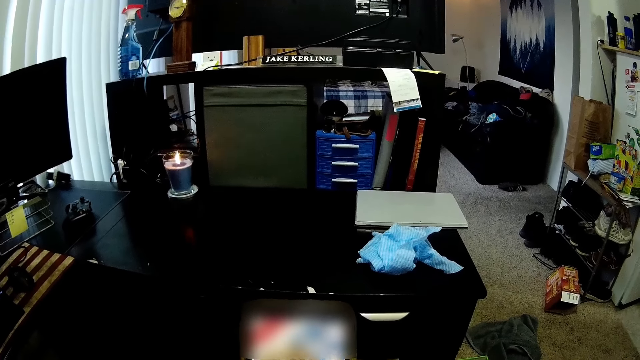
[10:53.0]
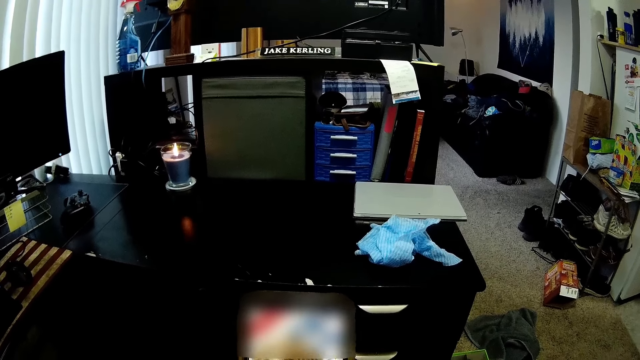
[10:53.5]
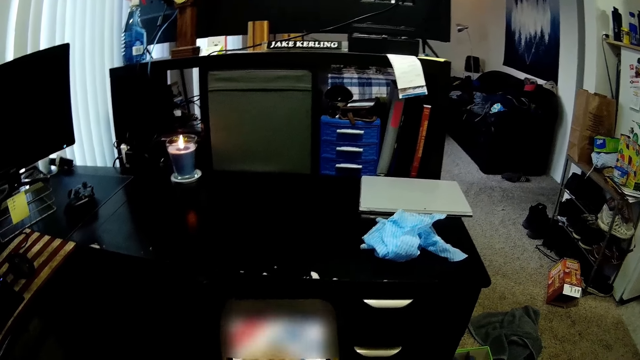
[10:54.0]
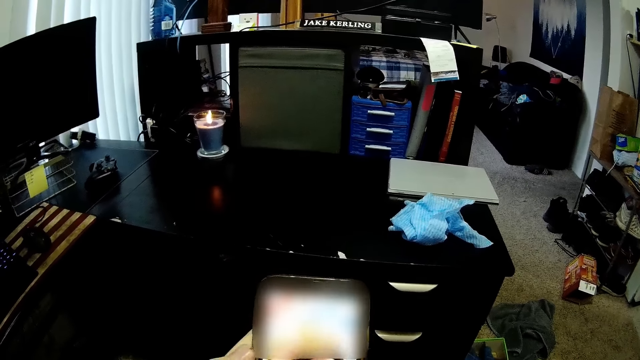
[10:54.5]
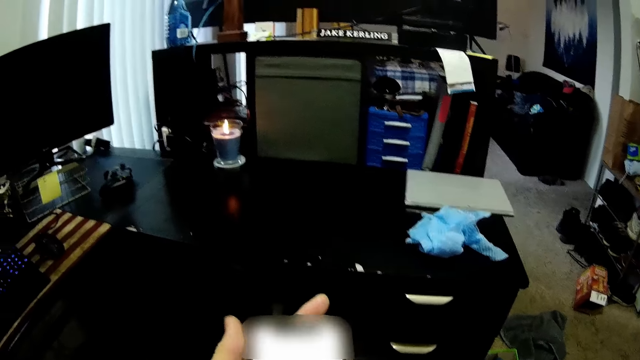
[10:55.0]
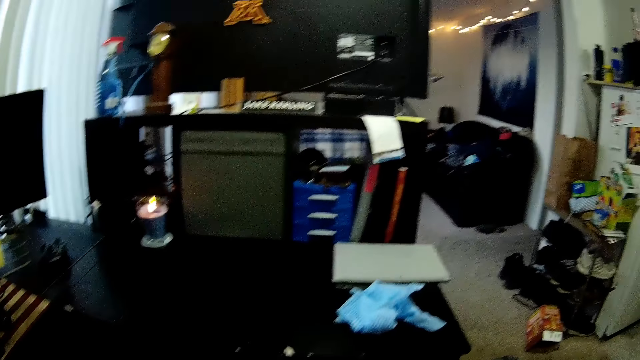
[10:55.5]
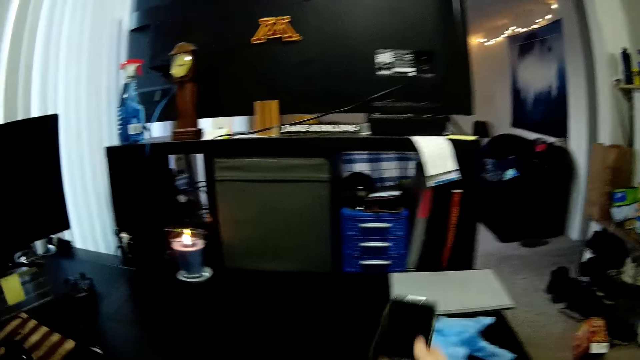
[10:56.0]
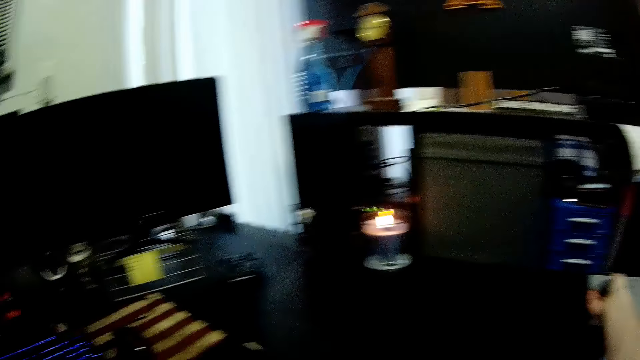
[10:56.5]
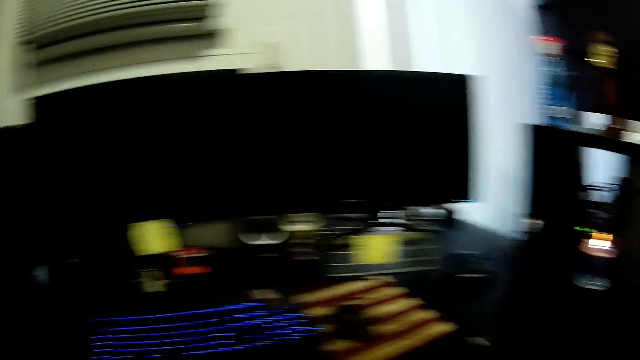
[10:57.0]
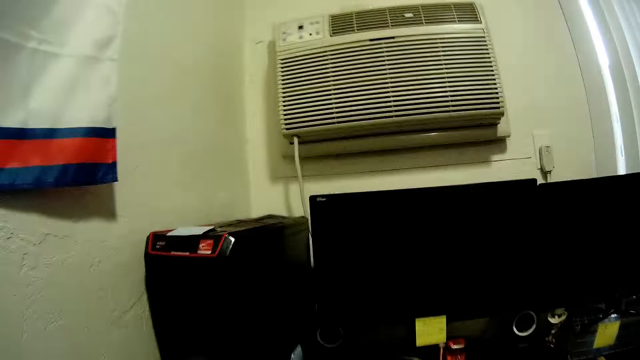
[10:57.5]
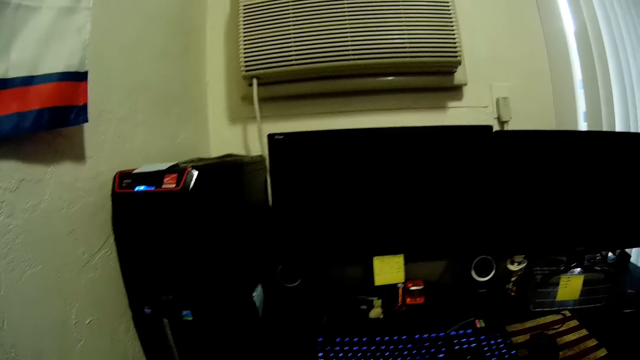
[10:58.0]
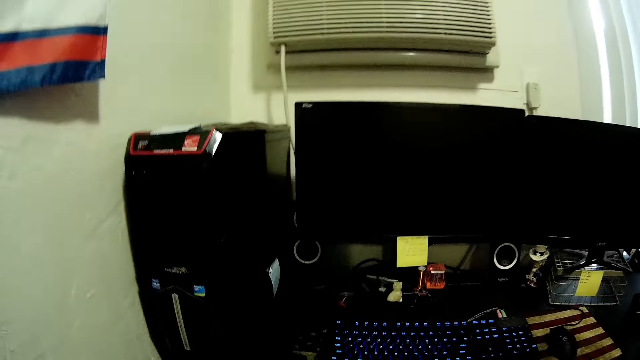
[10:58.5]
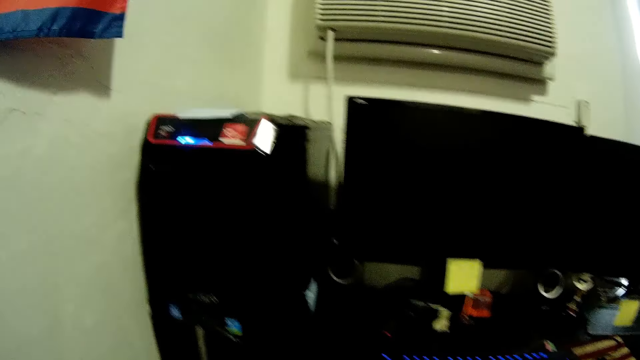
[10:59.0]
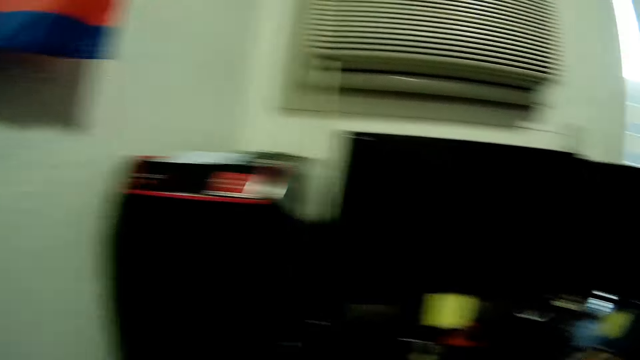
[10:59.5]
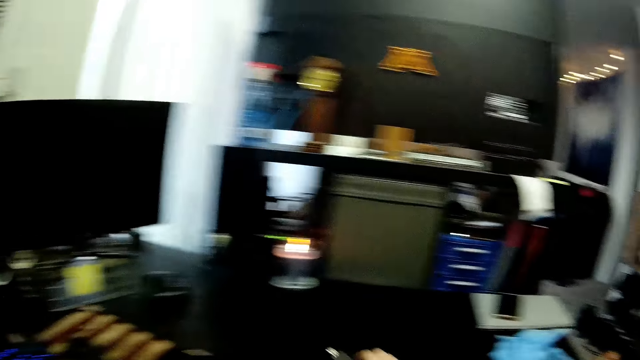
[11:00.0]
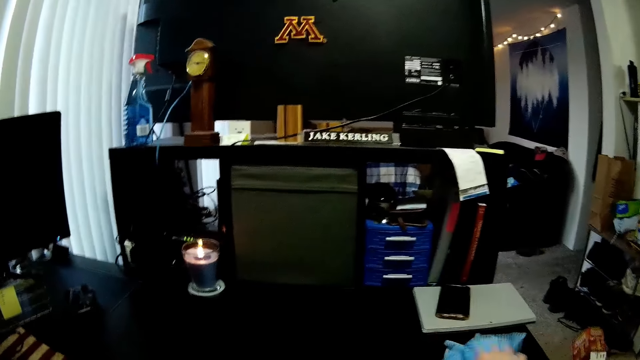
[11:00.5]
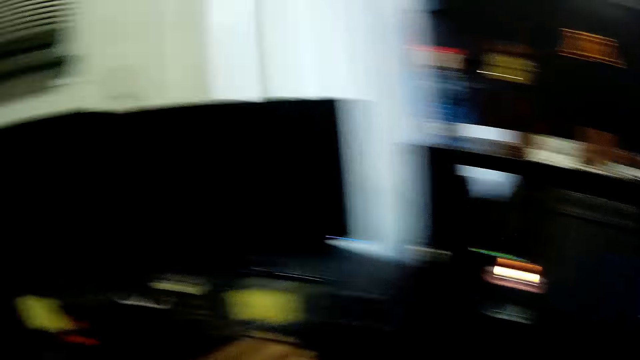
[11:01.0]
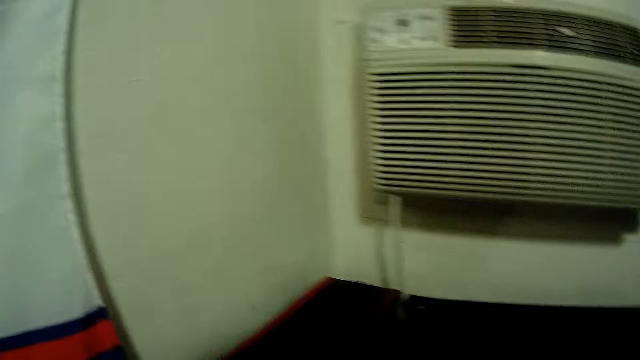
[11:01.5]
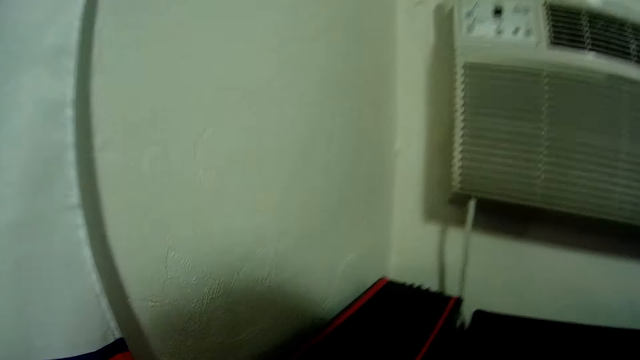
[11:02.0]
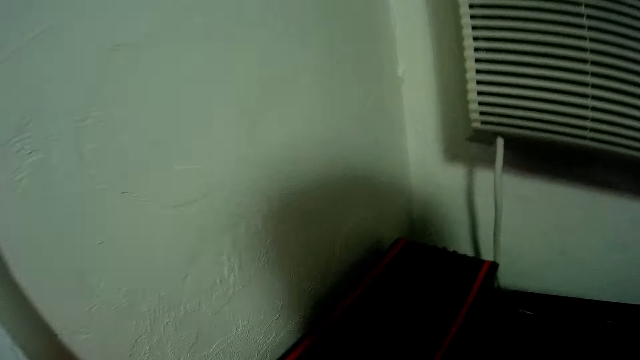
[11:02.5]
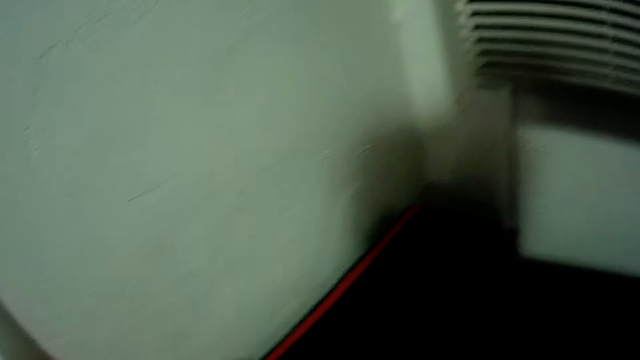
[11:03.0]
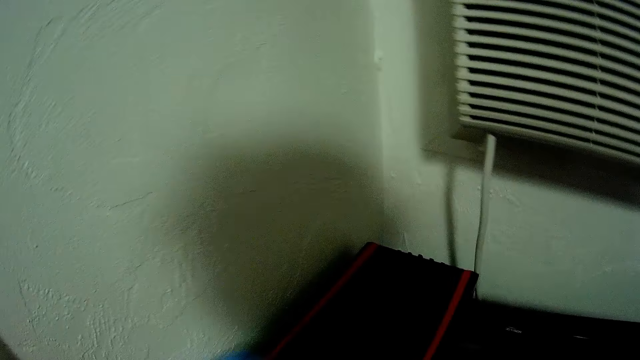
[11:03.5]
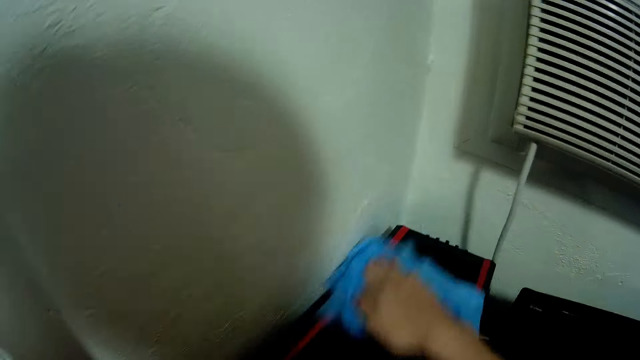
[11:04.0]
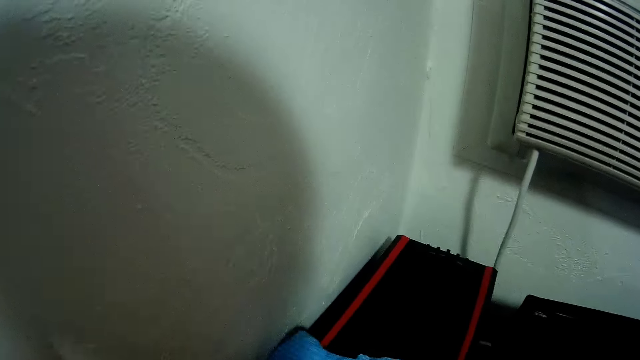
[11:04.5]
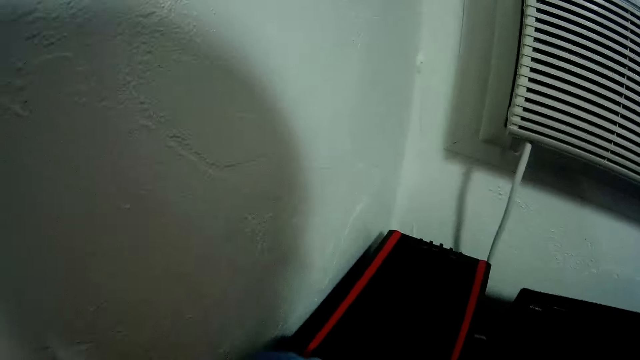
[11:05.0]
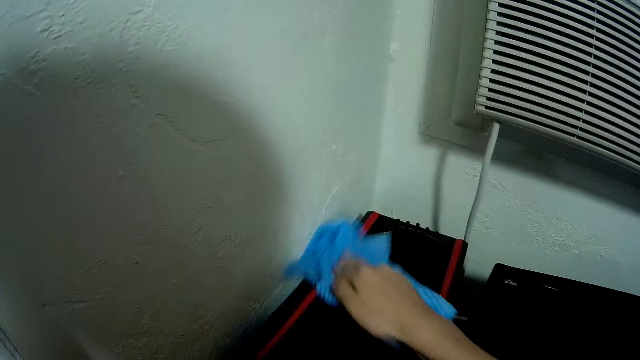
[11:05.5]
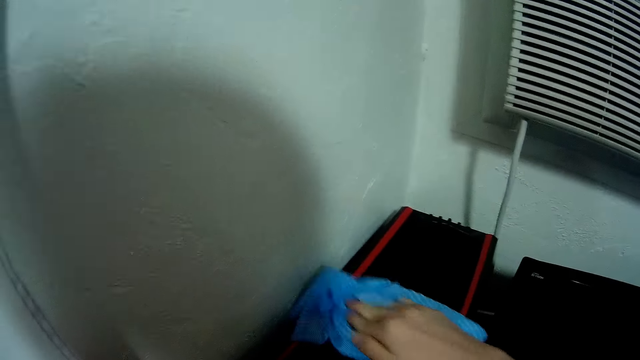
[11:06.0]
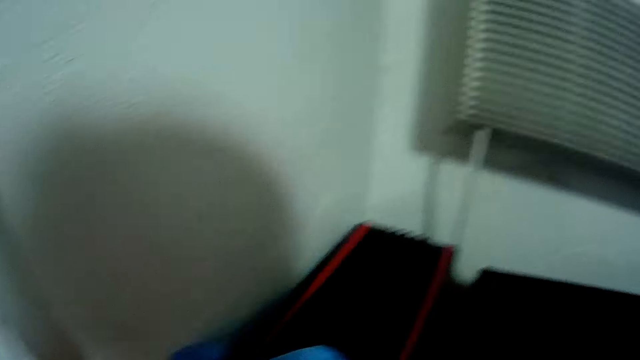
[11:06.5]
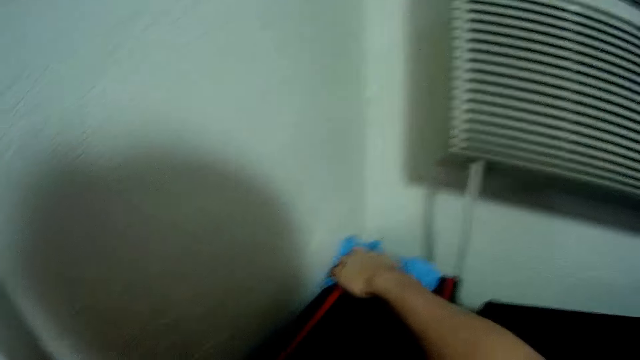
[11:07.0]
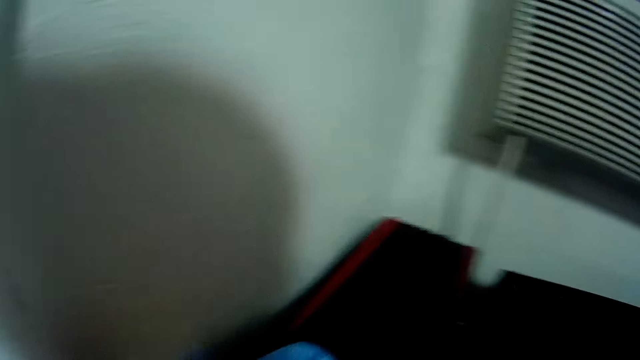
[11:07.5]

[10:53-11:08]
The camera wearer drops the phone on the table. They look around the room. They take the napkin from the table. They clean the CPU with the napkin.

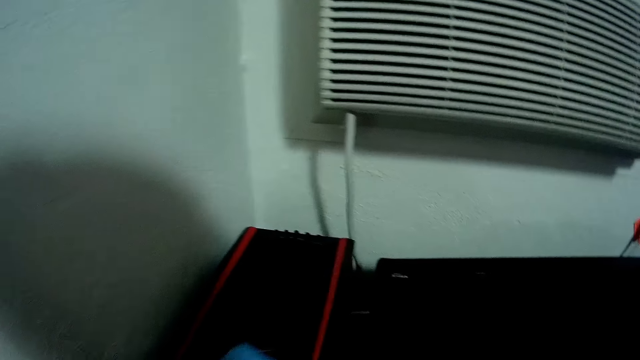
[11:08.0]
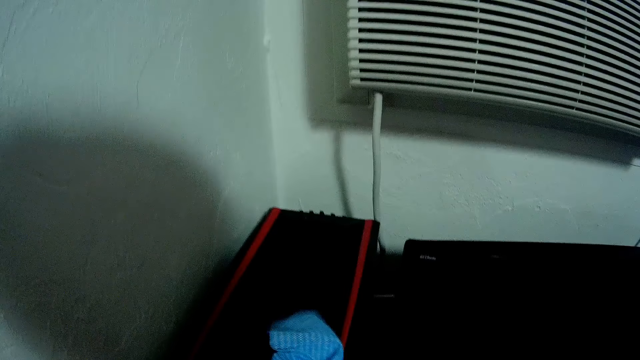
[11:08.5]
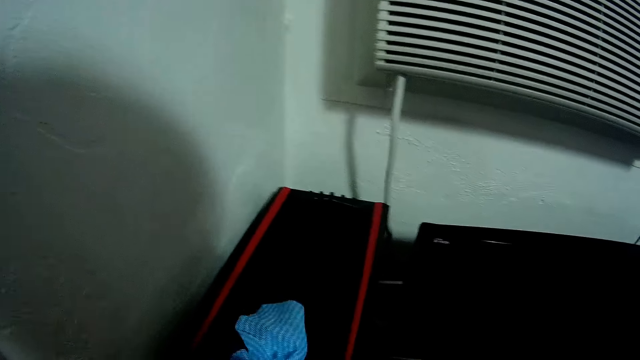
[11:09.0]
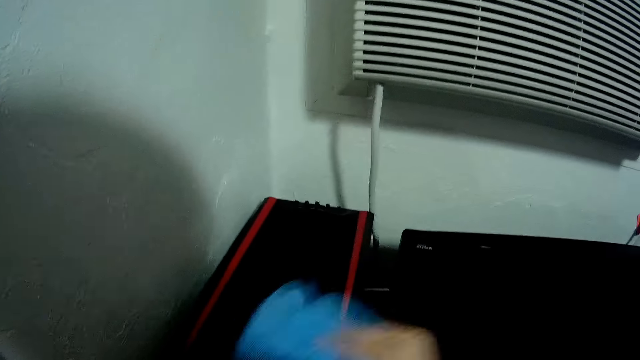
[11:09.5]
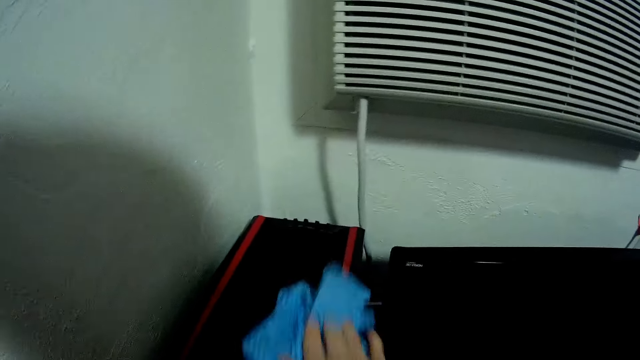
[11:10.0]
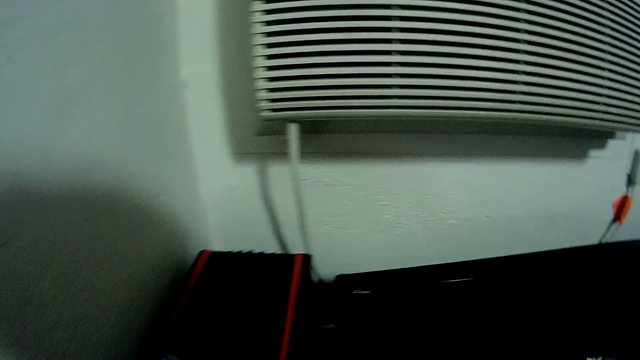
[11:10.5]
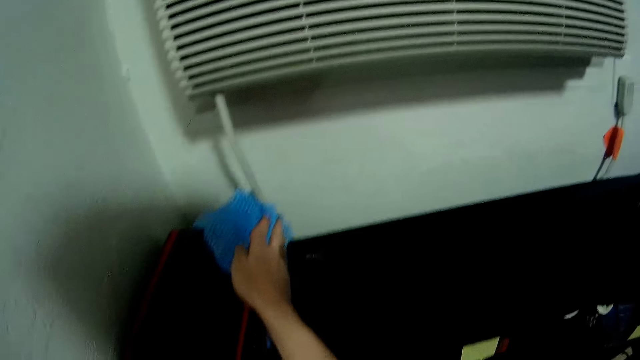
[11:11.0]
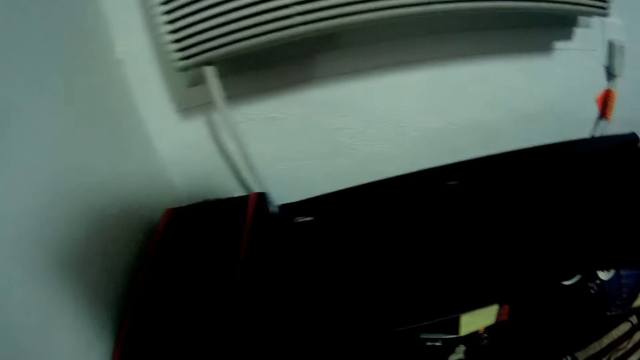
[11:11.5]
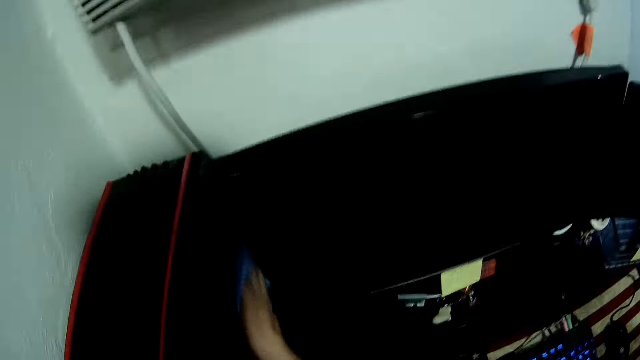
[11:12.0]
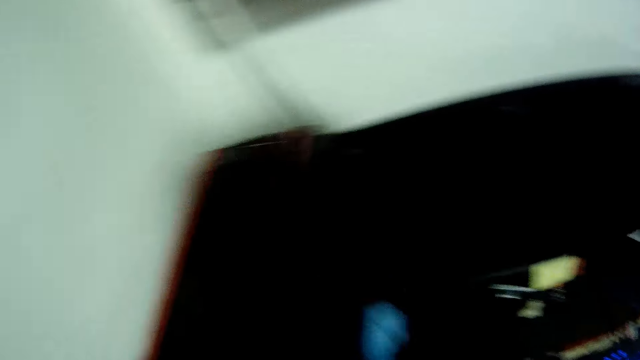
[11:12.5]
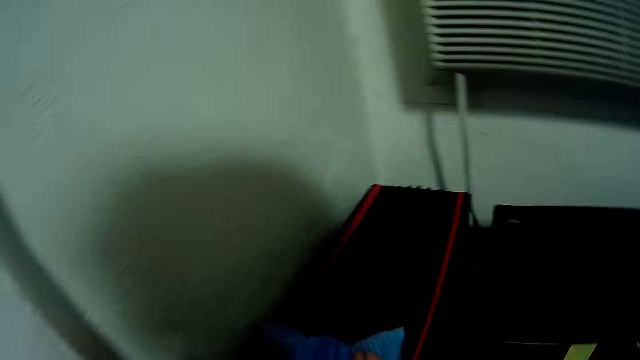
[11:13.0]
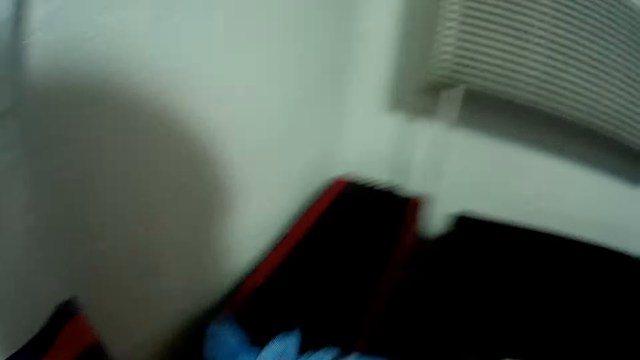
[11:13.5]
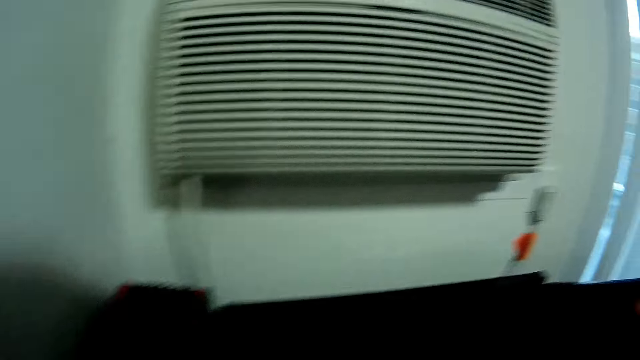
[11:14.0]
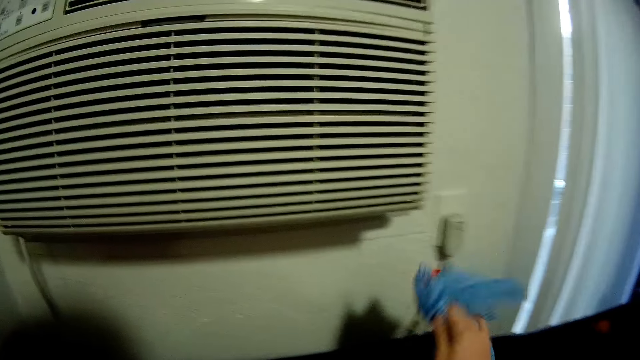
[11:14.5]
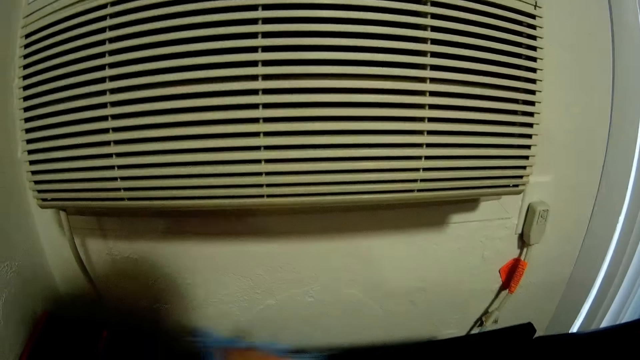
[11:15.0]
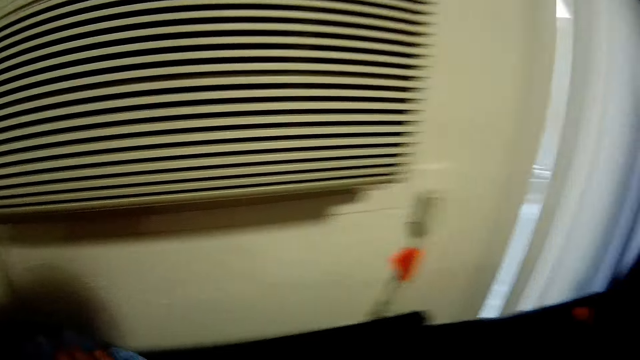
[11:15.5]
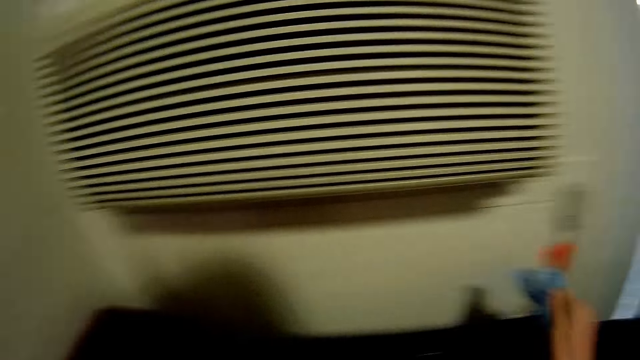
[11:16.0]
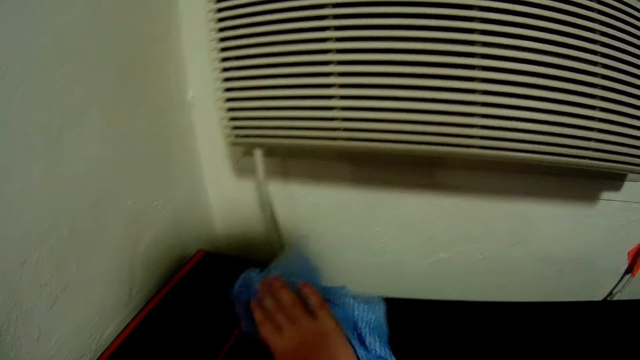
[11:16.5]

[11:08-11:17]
The camera wearer cleans the computer with the napkin.
